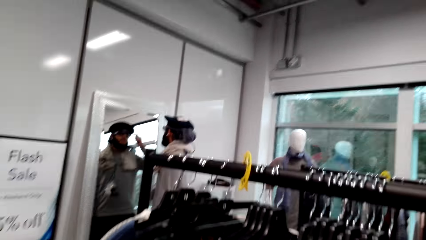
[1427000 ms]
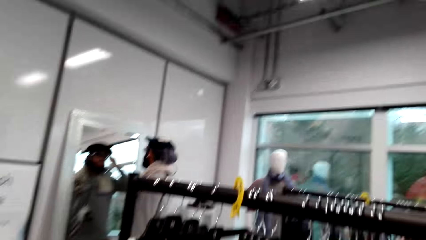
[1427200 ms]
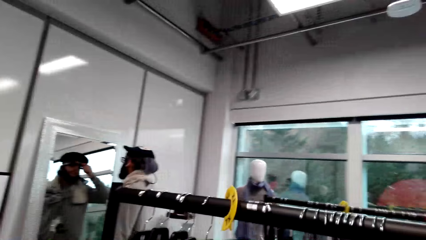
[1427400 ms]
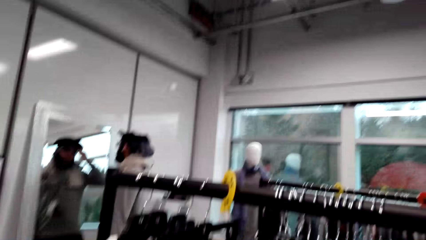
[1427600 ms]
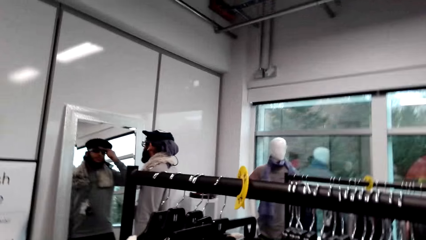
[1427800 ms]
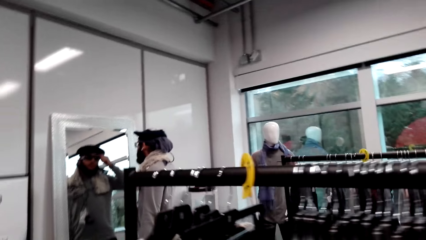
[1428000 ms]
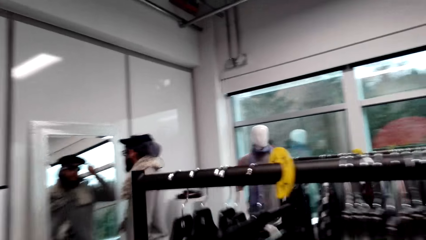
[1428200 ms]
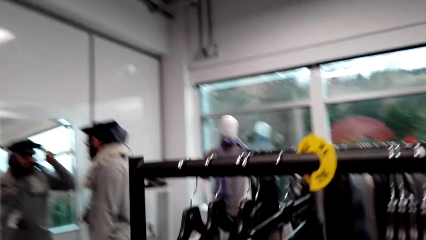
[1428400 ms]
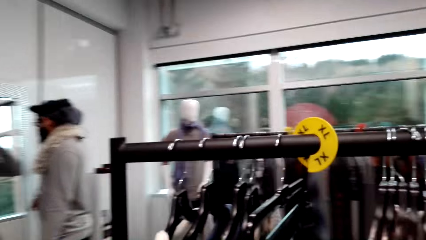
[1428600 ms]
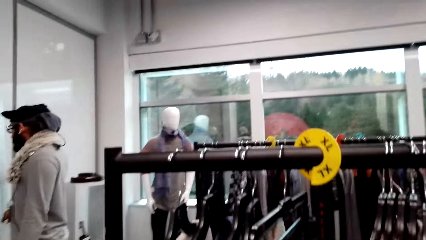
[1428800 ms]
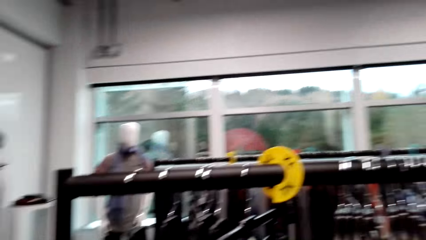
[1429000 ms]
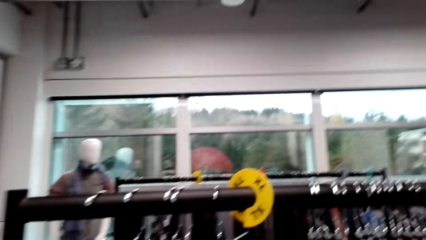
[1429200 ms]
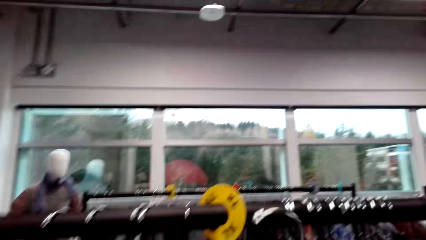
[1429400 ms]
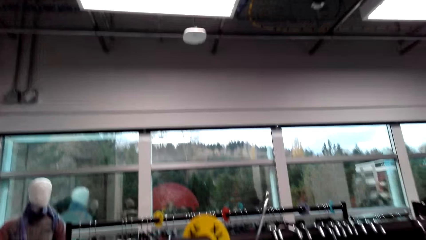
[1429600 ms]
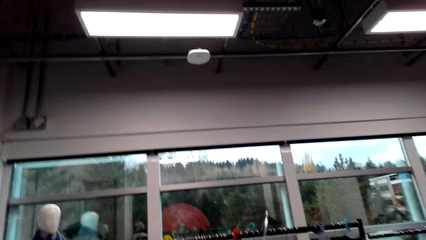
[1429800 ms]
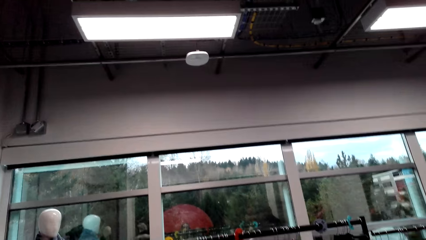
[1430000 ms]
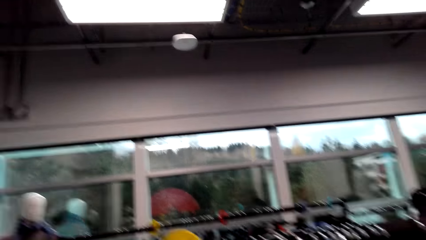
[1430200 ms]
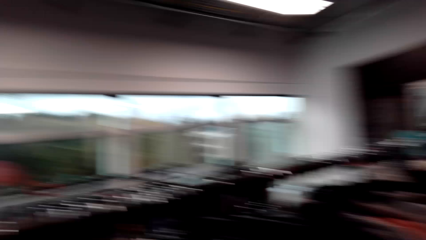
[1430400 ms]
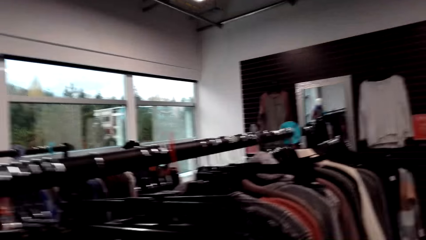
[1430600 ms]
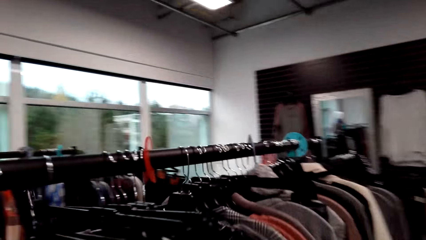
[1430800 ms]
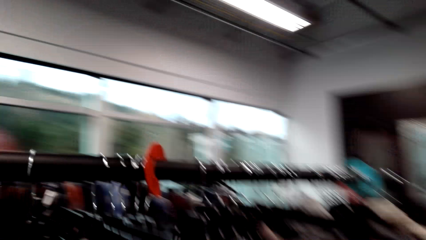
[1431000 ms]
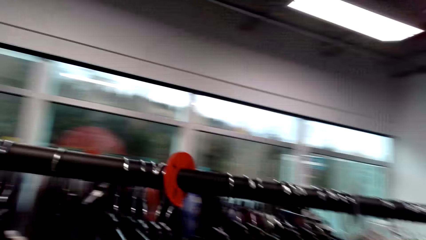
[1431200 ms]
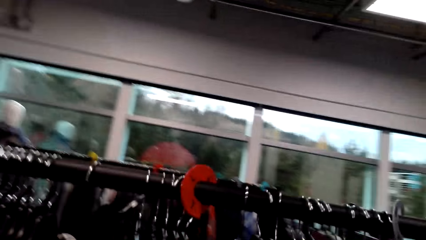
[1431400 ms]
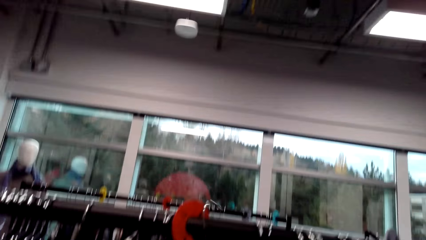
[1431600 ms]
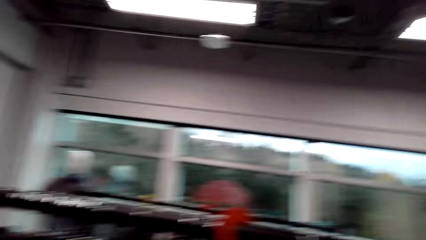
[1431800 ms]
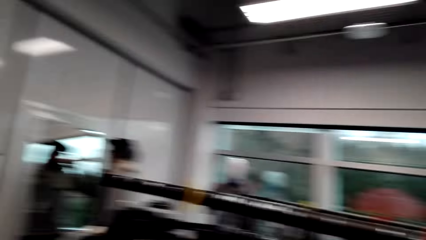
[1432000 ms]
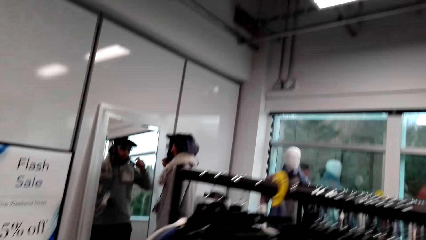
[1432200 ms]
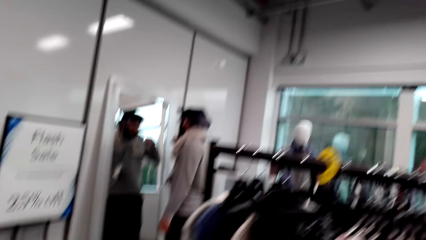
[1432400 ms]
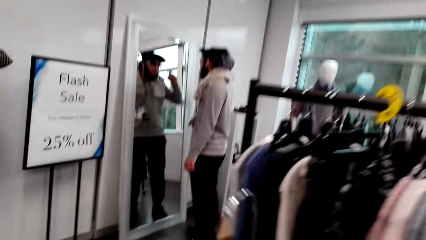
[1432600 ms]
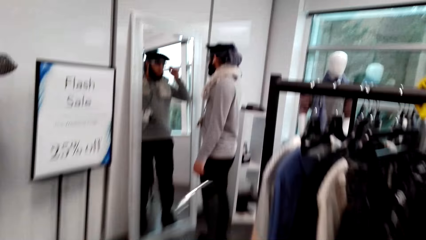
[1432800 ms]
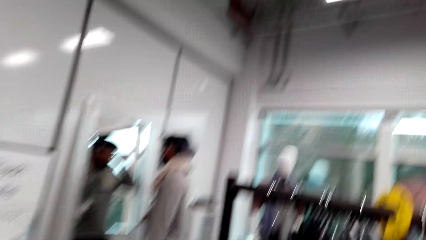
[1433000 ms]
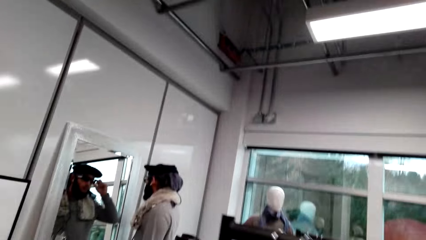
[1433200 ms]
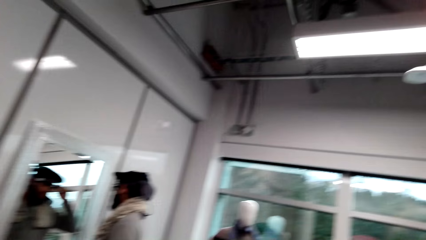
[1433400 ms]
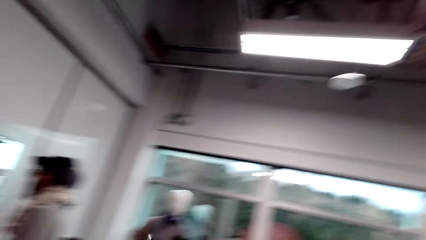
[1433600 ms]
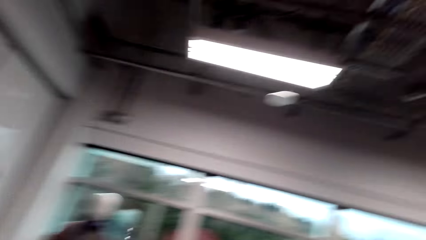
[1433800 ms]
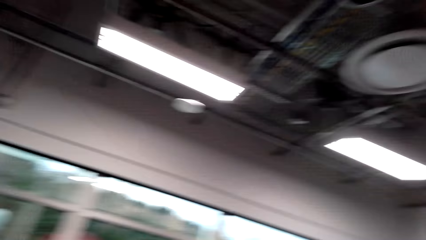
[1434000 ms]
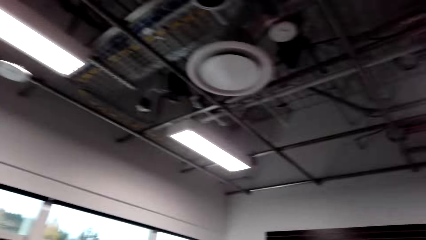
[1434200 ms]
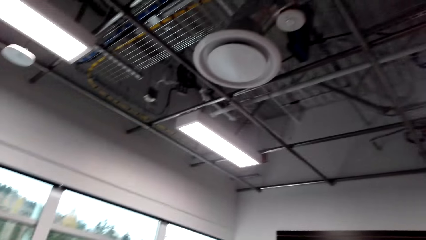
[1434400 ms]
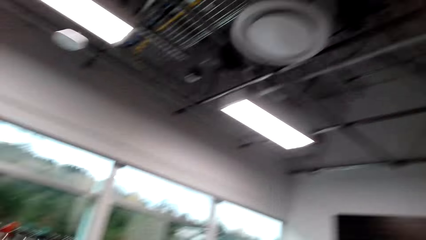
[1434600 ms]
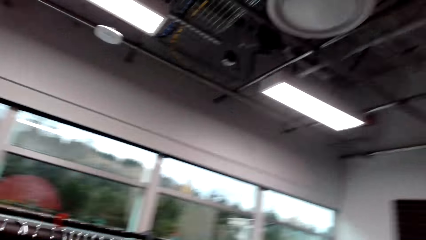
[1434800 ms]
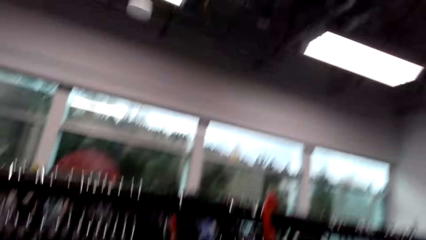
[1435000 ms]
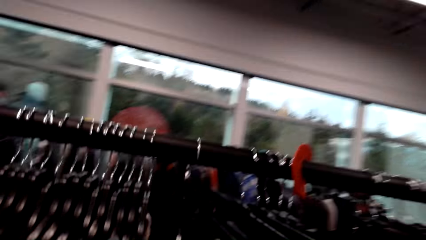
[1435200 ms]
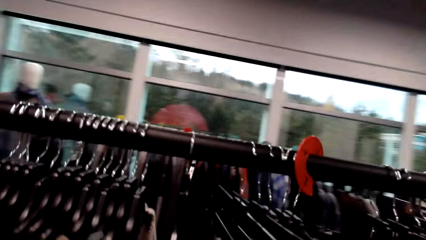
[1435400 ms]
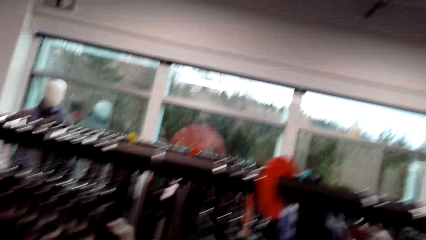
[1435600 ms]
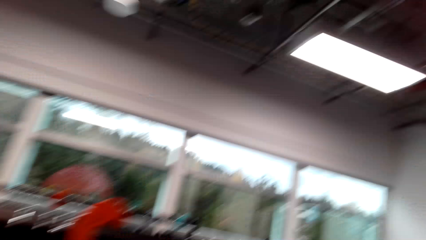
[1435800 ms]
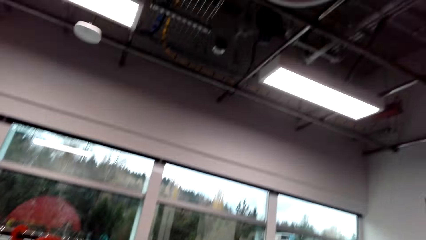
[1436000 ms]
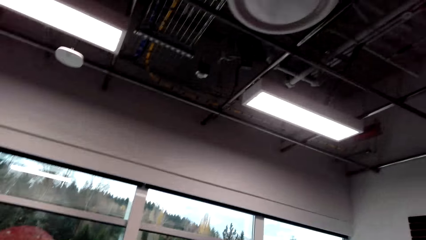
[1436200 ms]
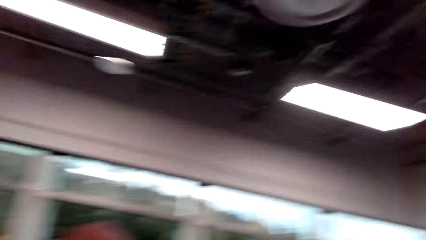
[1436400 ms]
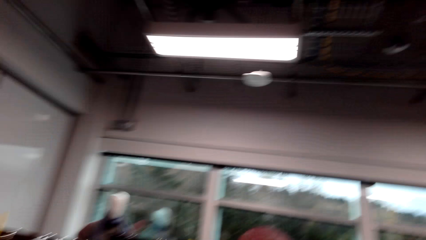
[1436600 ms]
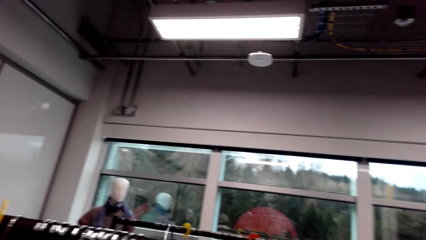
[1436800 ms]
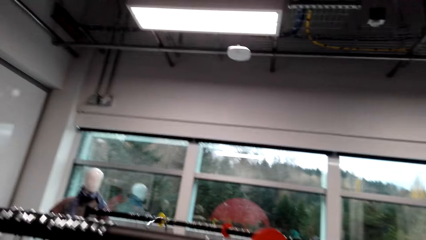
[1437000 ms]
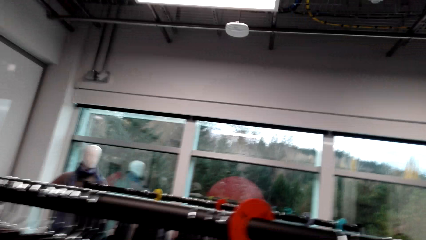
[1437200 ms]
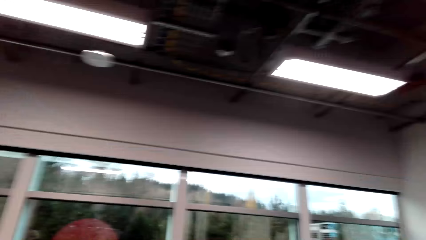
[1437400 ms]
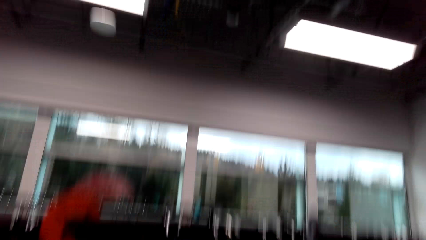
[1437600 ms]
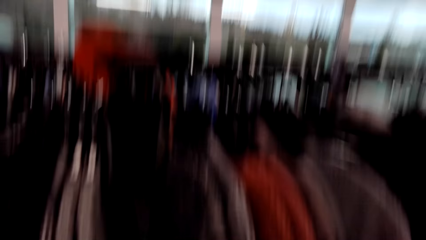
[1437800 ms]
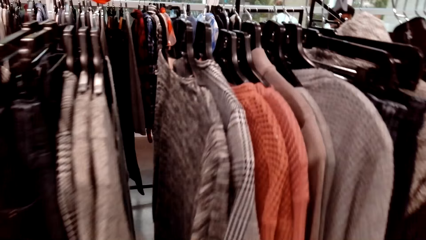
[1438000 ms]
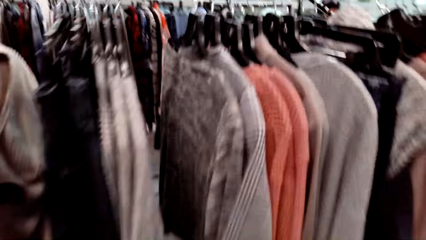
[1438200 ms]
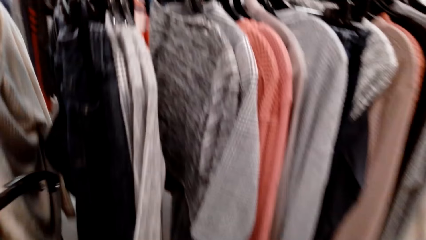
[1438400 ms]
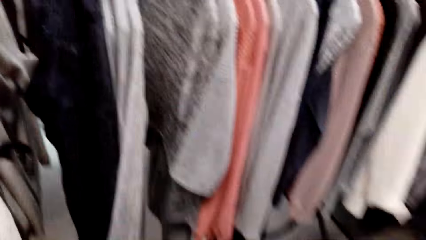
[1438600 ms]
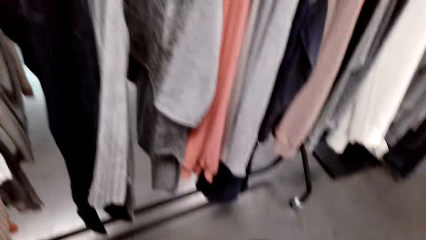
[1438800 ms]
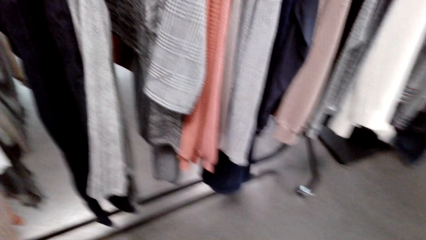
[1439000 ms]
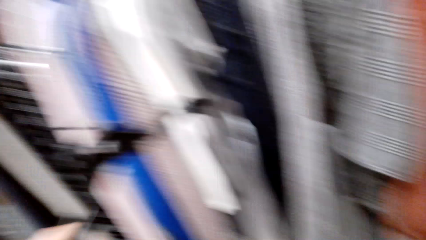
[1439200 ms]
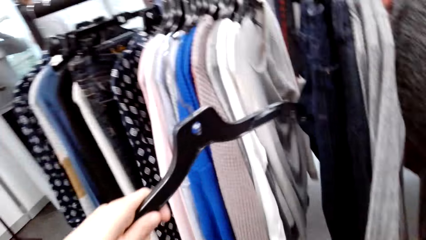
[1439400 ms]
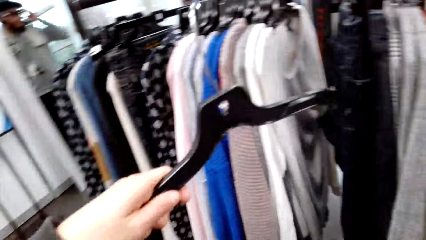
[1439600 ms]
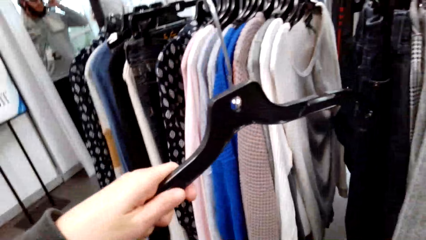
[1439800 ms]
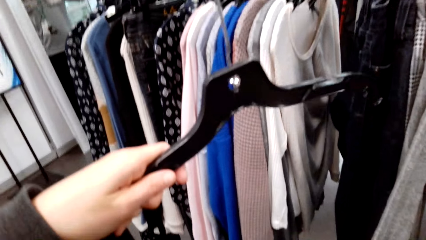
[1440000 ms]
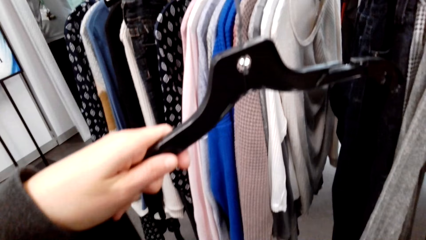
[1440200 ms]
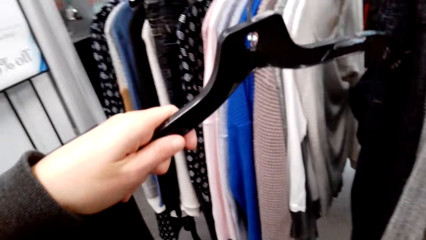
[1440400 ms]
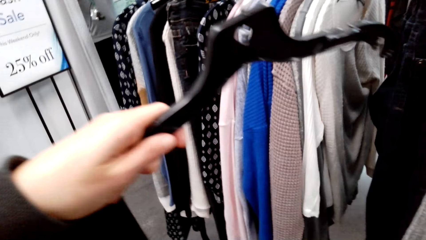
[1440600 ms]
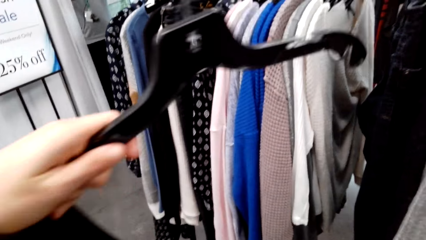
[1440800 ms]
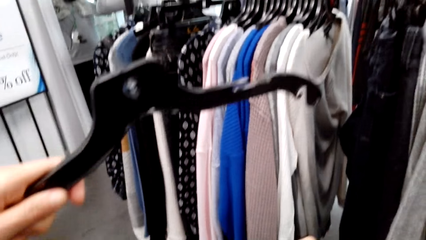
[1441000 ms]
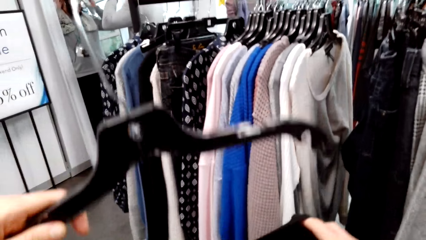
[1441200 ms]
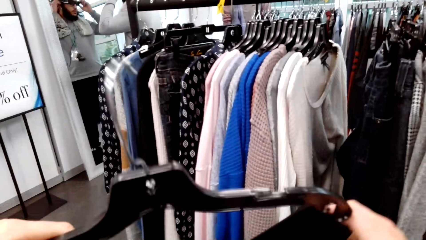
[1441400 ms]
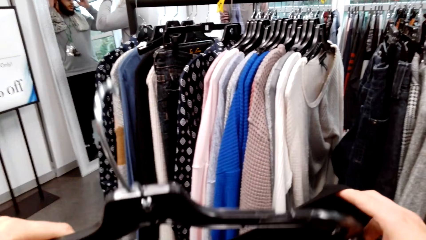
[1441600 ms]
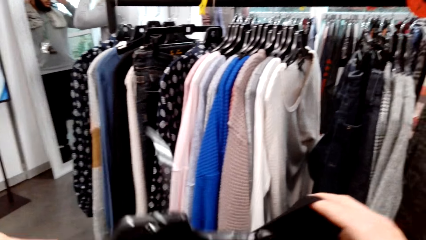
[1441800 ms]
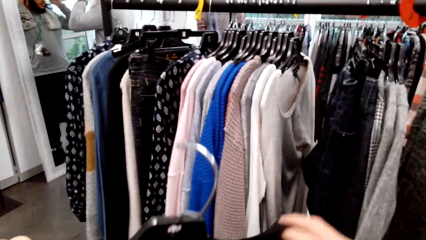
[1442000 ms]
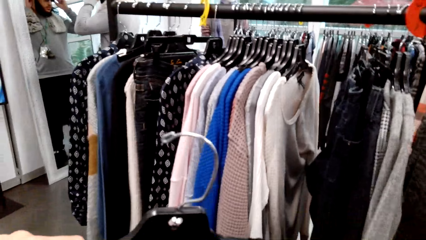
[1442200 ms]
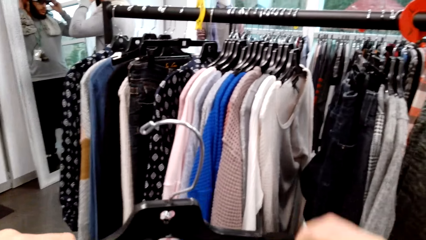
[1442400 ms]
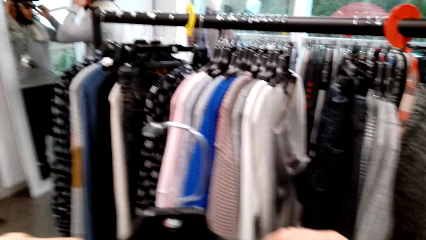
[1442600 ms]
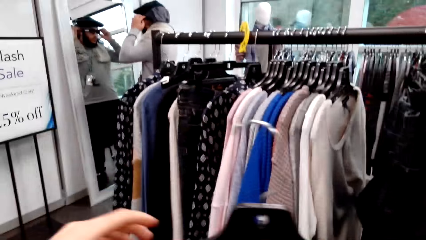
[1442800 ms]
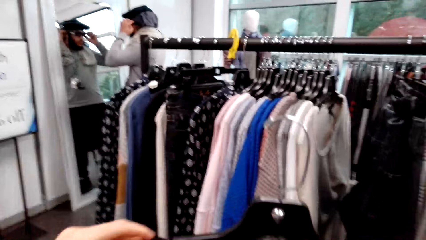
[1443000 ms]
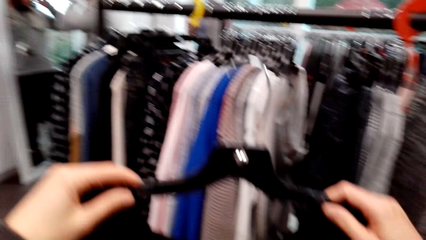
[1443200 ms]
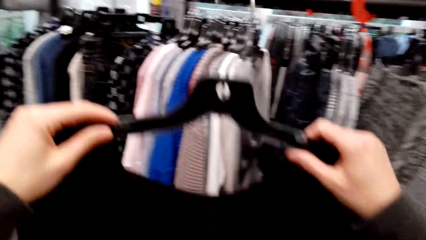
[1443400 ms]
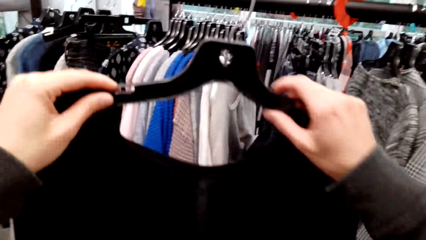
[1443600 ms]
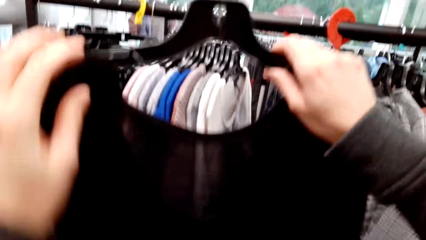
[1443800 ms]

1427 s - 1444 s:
The camera wearer walks across the store. They look around. They look at the clothes. They put the cloth on the hanger.
